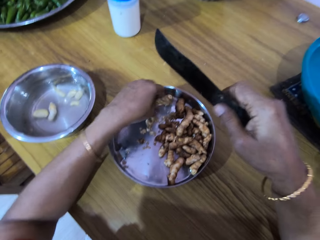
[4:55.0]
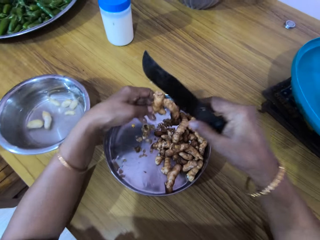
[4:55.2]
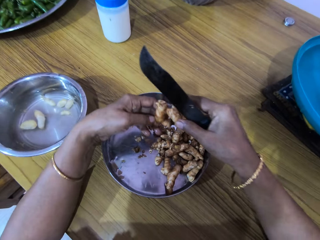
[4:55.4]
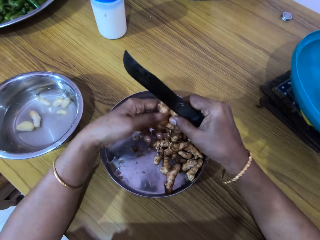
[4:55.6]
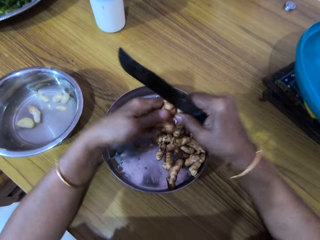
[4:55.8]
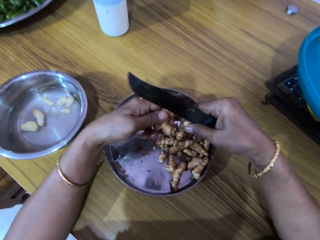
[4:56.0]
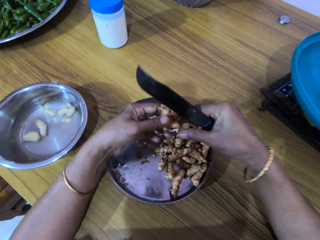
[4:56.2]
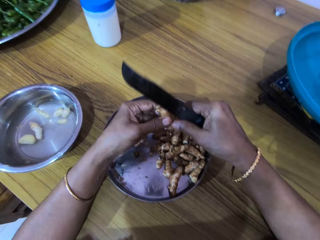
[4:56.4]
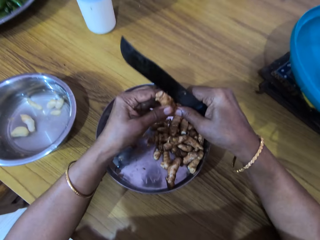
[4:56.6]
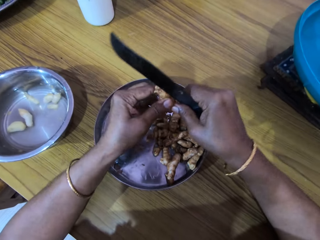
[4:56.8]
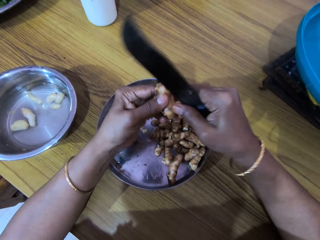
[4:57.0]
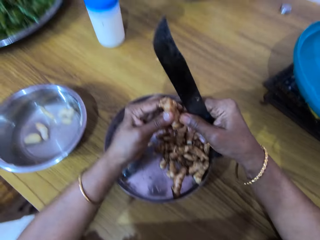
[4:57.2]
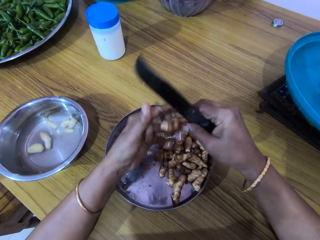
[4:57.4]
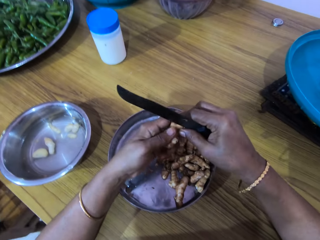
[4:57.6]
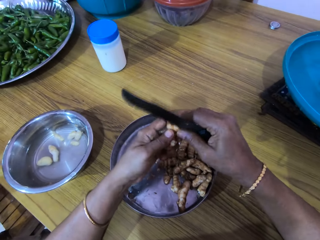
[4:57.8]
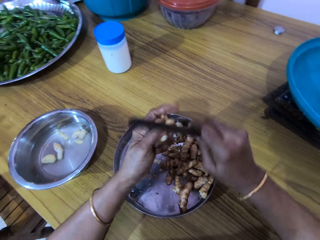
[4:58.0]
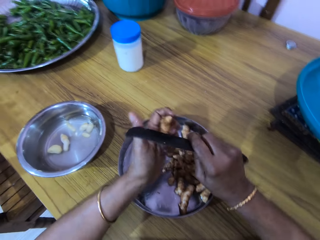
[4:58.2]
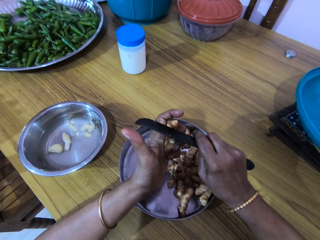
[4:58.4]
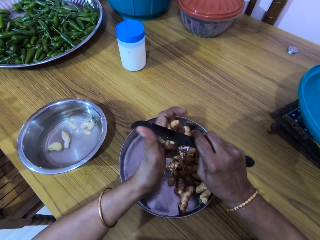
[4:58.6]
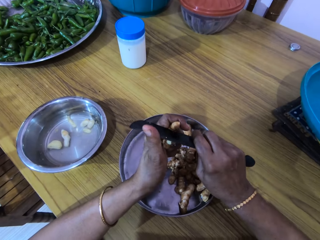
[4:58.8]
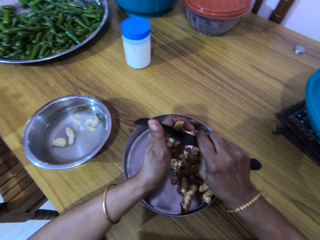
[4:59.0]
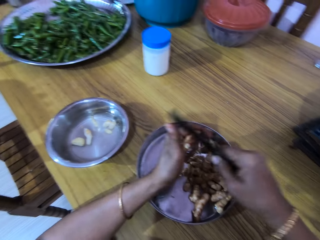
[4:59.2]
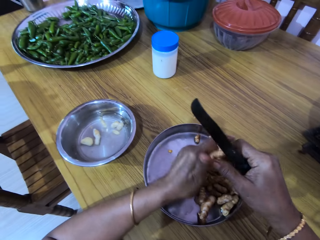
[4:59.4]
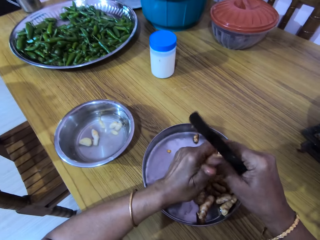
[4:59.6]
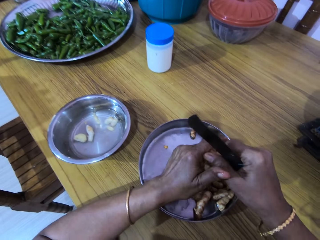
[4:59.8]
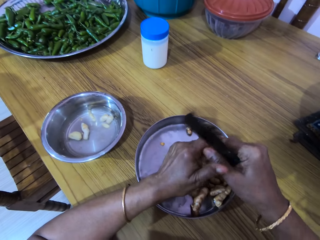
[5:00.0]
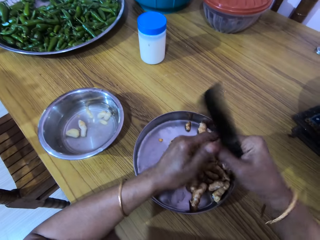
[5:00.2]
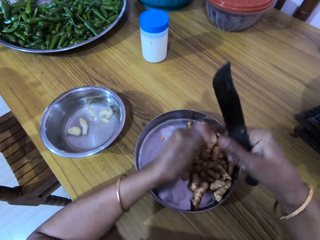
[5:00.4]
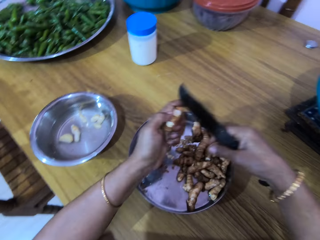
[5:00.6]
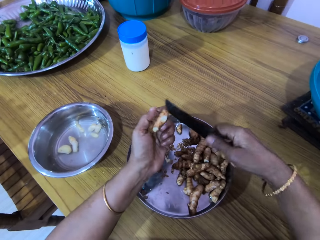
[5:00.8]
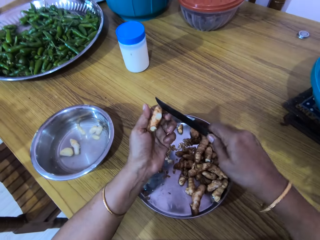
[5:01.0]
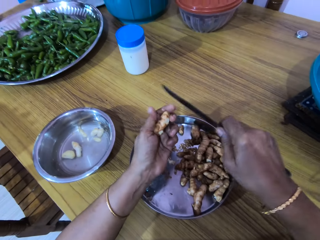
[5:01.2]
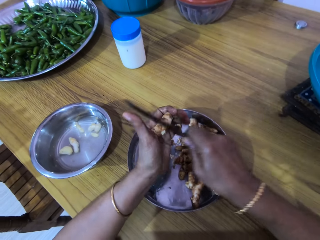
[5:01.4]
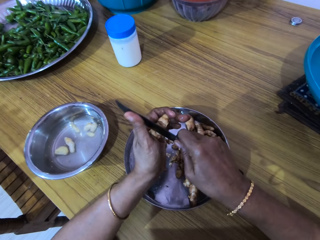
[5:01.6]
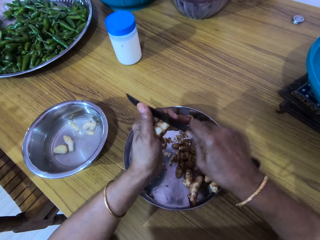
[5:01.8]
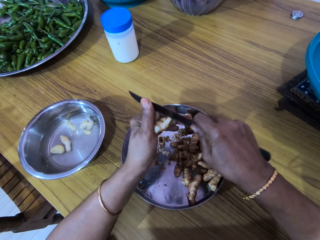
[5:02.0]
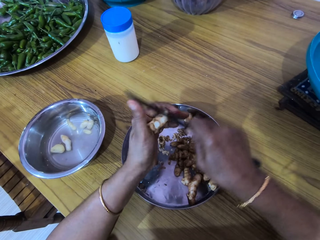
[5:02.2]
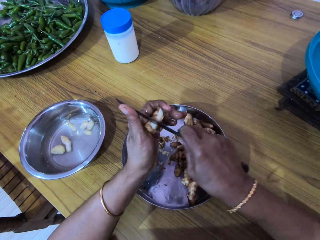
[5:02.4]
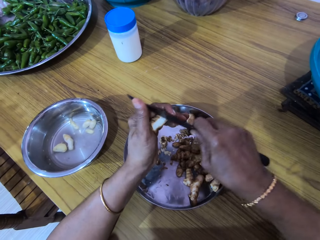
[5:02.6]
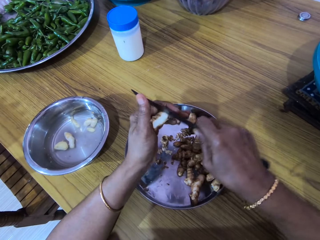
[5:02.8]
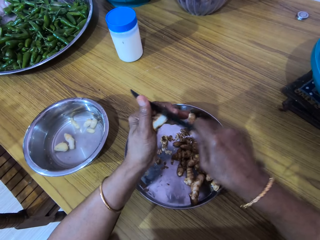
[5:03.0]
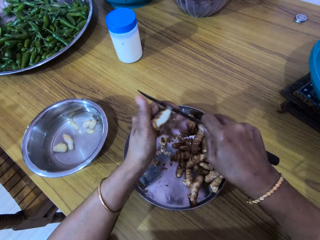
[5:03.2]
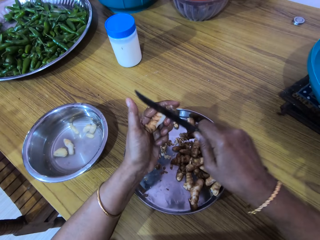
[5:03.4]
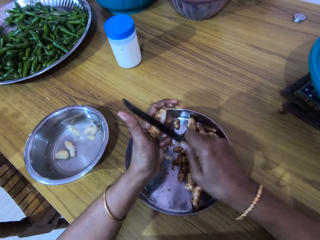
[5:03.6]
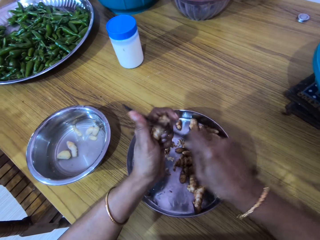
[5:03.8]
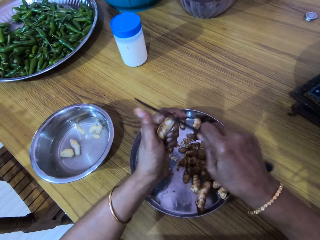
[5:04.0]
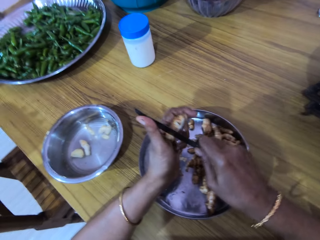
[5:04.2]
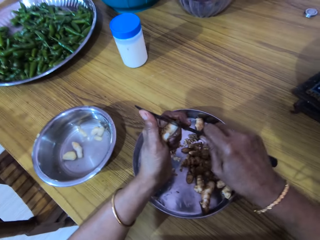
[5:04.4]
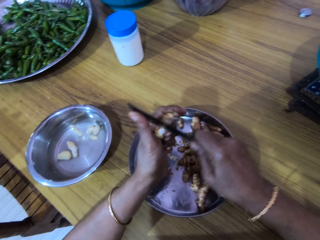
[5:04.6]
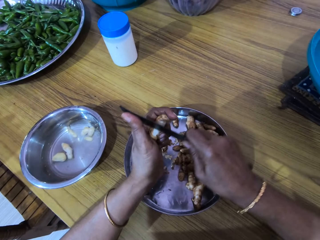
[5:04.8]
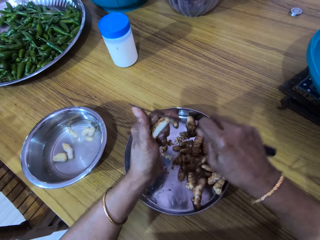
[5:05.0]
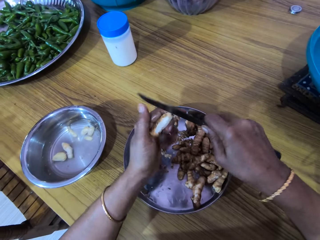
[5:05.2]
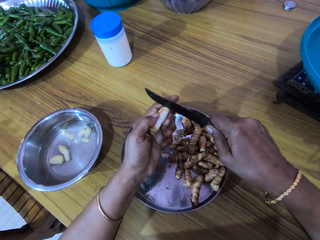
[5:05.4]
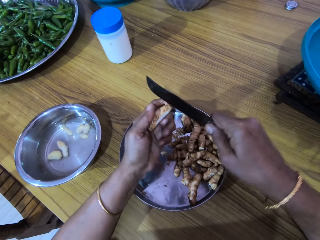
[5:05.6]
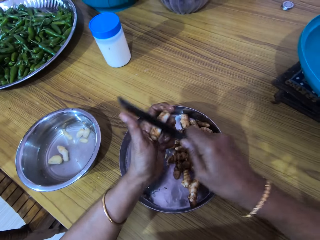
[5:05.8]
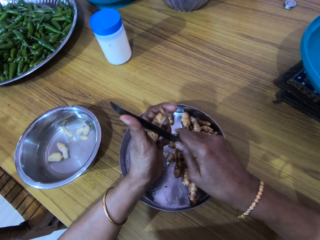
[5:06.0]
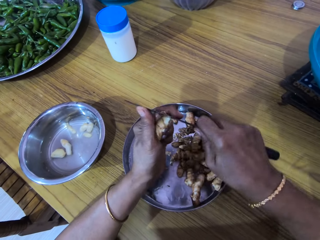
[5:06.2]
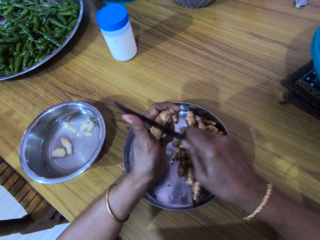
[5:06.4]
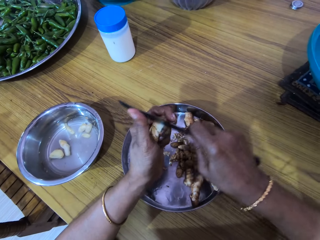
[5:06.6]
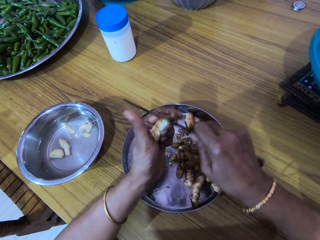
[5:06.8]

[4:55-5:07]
The camera wearer picks up another one. She cuts the ginger with the knife in her right hand. She peels the ginger. She peels the ginger with the knife in her right hand.

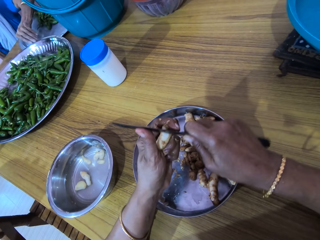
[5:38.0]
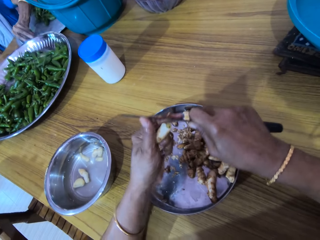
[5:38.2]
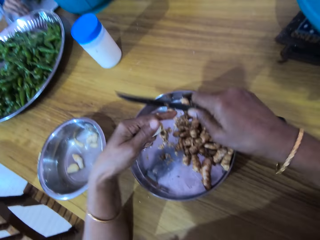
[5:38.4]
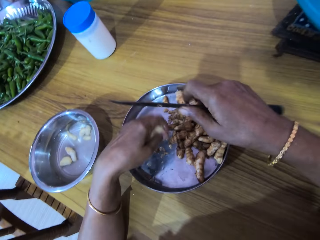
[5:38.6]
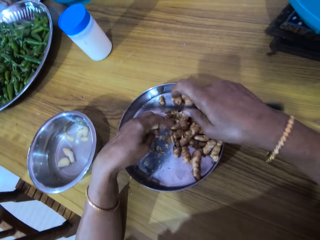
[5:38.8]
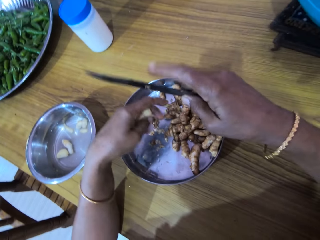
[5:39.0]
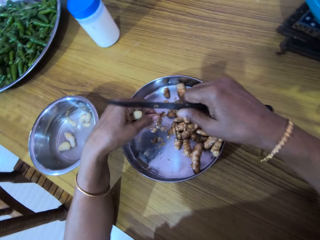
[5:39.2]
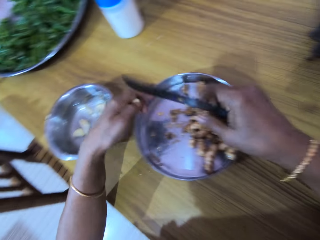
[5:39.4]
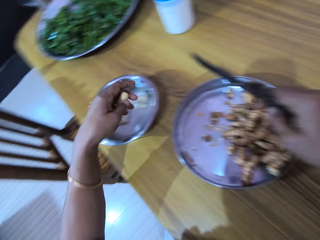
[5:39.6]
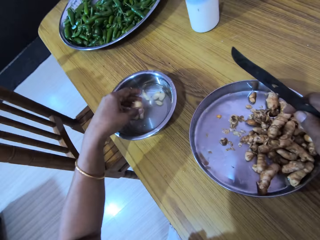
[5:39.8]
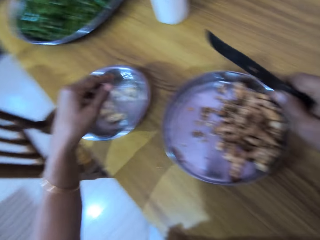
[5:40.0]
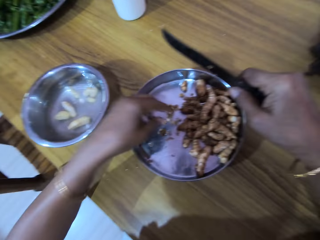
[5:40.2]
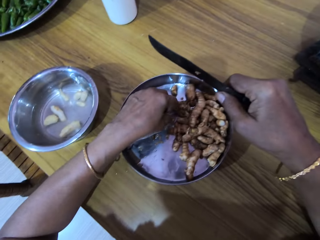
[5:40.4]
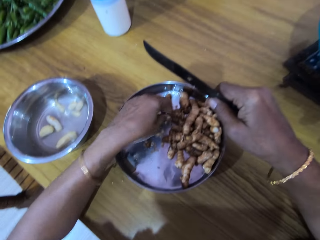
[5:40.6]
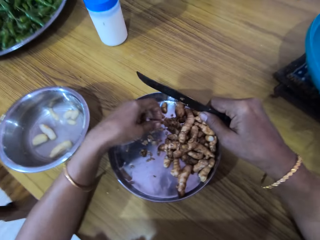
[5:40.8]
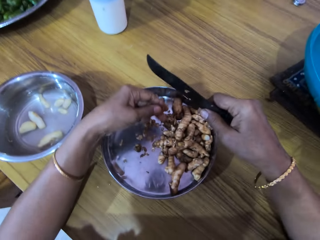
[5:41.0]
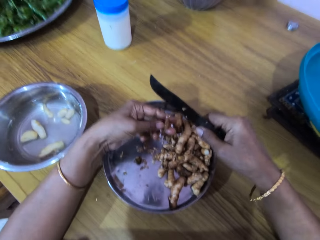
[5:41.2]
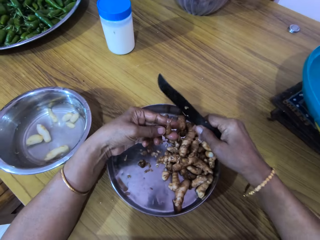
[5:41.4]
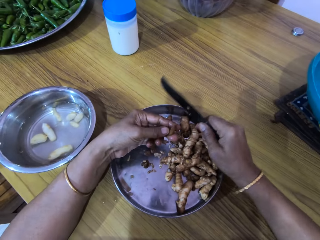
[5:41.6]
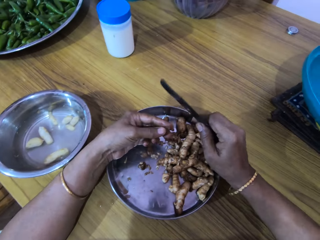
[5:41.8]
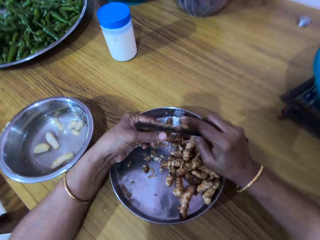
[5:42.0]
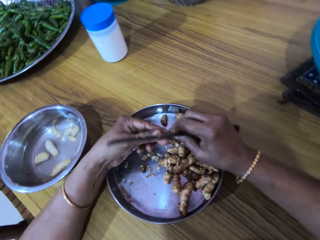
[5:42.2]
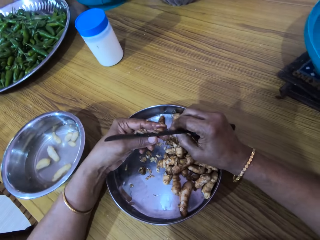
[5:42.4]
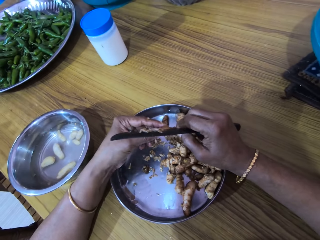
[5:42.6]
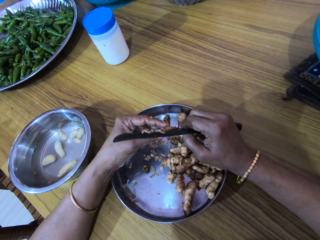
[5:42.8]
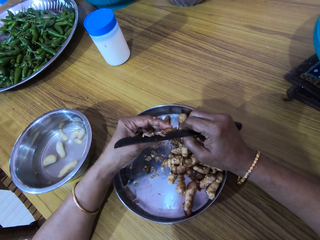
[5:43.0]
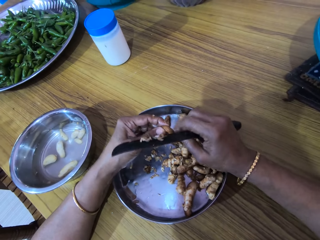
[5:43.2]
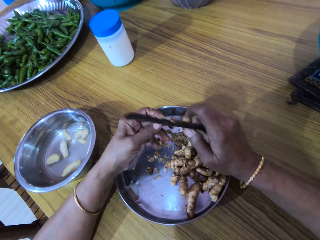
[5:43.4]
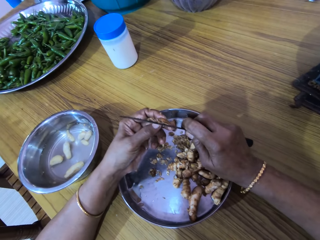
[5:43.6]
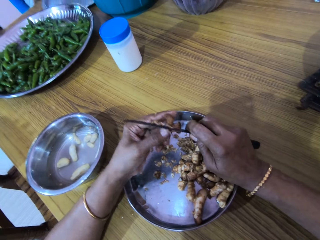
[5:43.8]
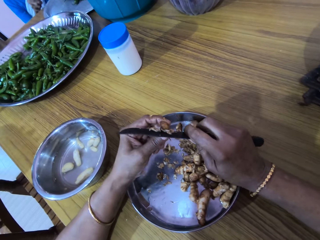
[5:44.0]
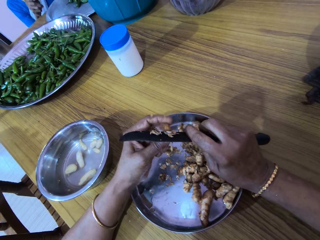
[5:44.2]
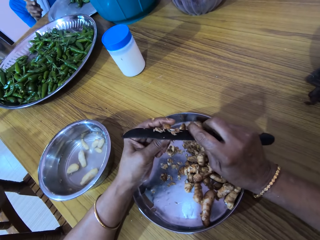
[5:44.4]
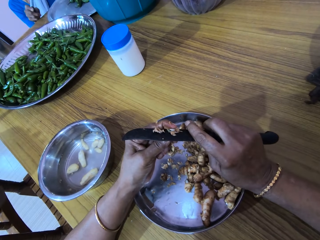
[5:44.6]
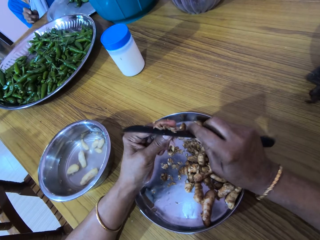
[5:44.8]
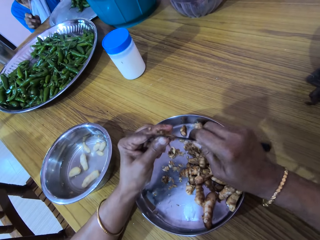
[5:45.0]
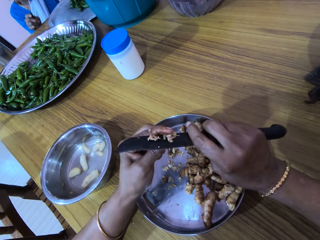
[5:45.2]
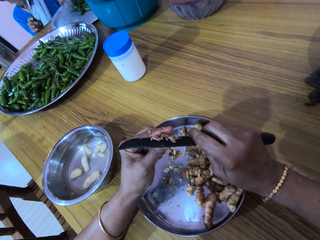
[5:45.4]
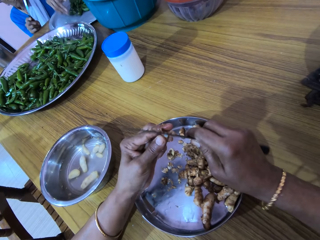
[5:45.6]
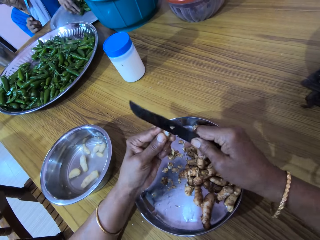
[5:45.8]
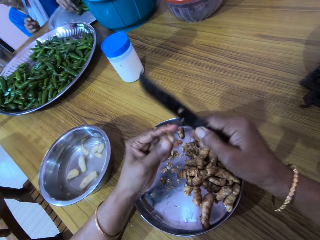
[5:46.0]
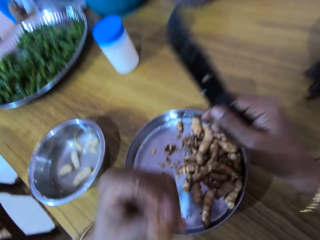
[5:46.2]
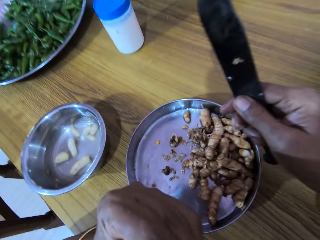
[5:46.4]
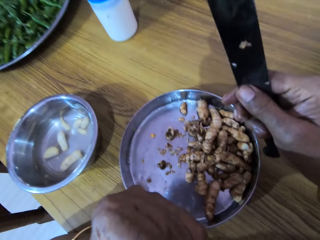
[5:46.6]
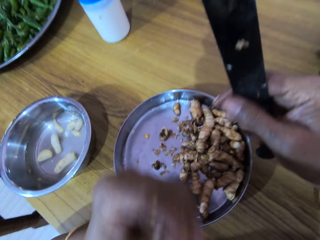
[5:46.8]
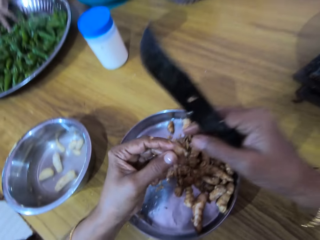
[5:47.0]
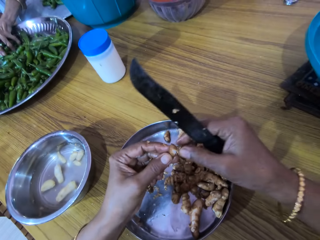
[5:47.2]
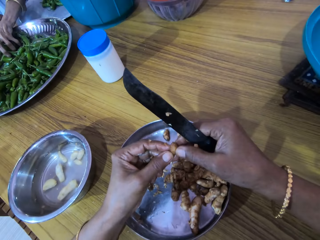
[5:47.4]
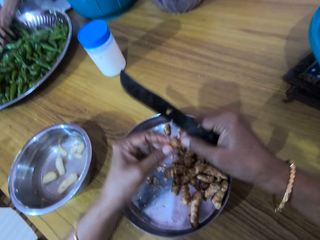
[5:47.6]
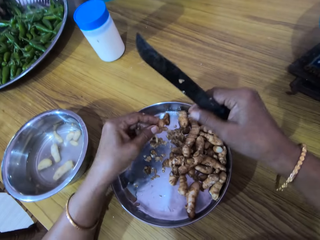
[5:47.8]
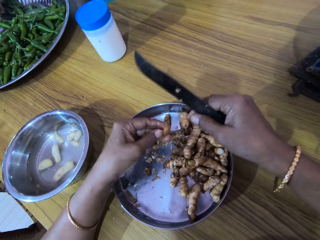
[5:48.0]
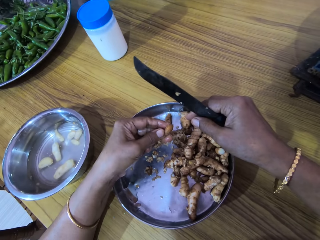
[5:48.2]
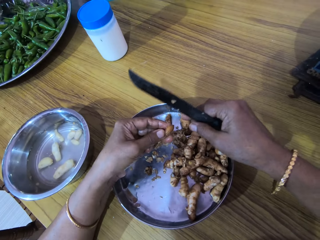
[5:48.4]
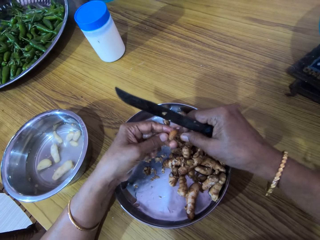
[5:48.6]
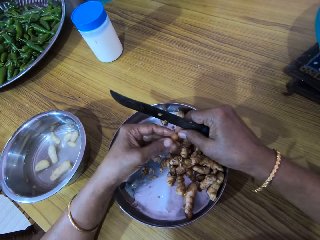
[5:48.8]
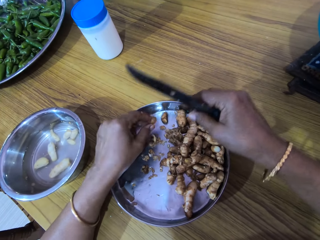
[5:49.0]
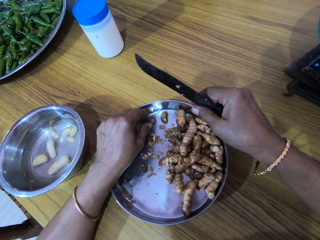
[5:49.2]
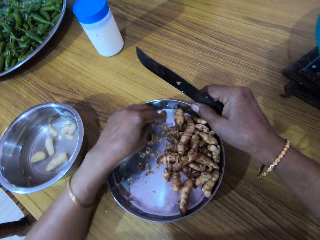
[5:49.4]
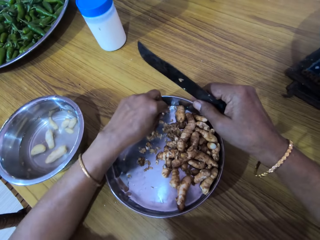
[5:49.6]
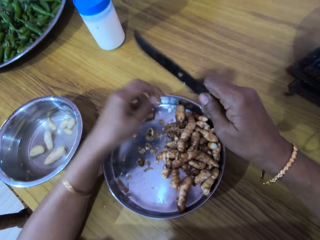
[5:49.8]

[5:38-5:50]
The camera wearer drops the ginger in the plate with her left hand. She picks up a ginger from the bowl with her left hand. She peels the ginger. She puts the ginger in her mouth. She drops the ginger in the bowl with her left hand. She picks up a ginger from the bowl with her left hand.
